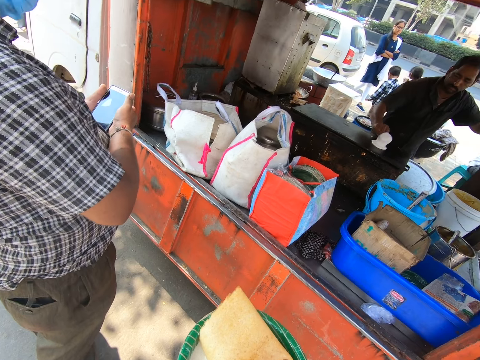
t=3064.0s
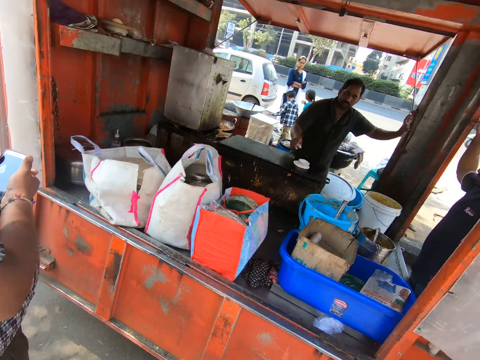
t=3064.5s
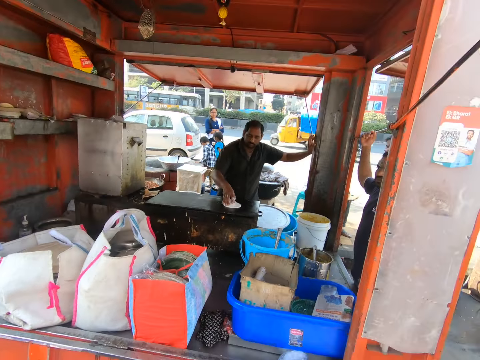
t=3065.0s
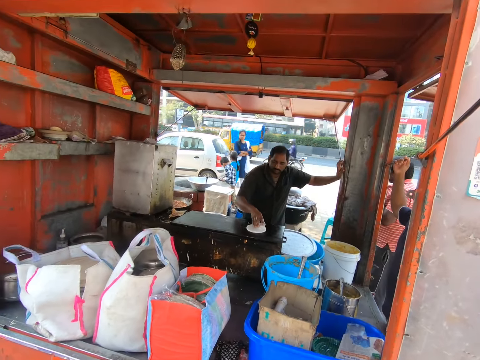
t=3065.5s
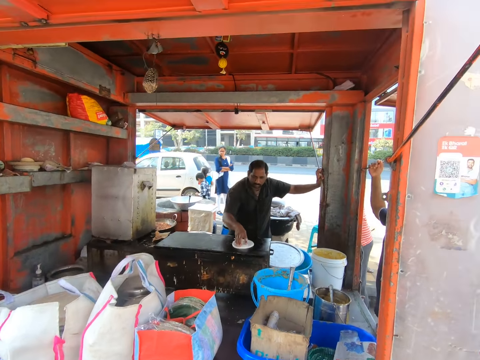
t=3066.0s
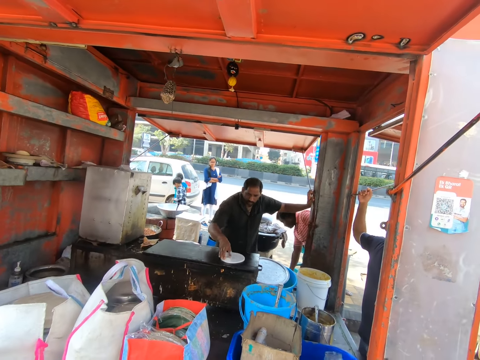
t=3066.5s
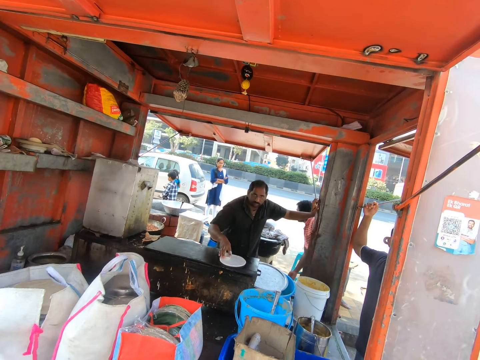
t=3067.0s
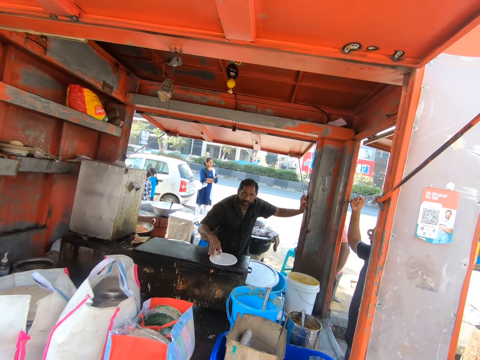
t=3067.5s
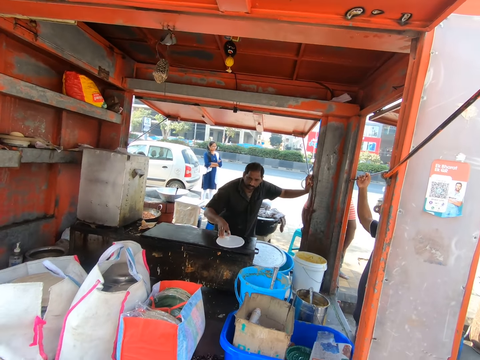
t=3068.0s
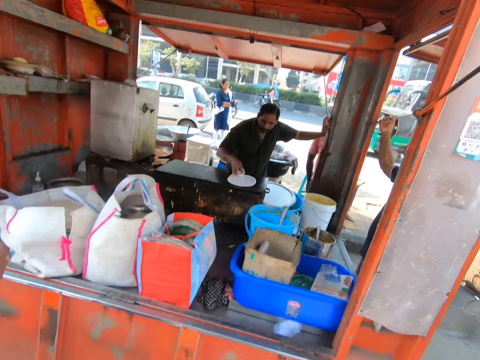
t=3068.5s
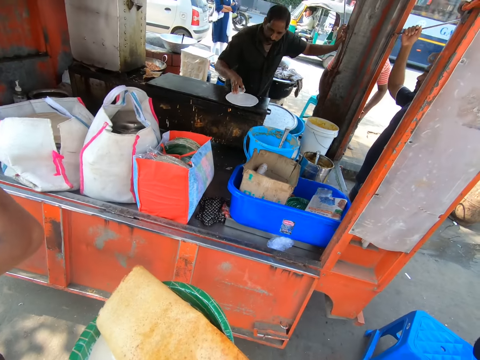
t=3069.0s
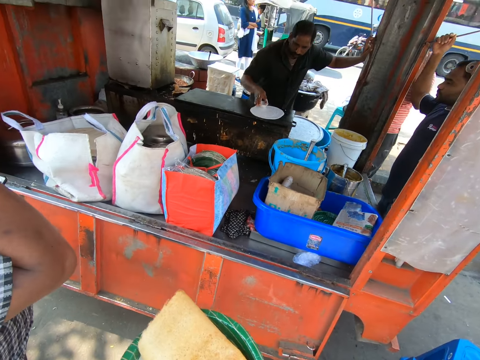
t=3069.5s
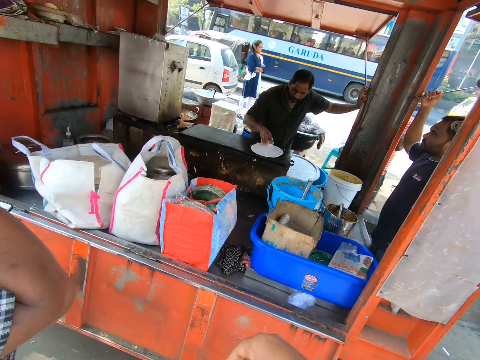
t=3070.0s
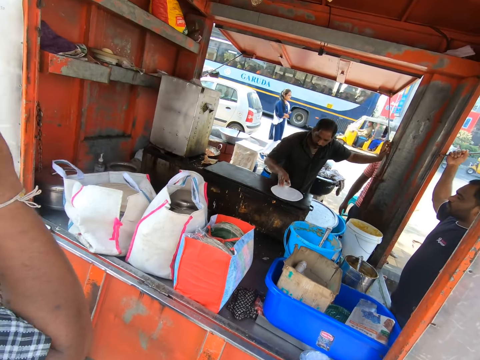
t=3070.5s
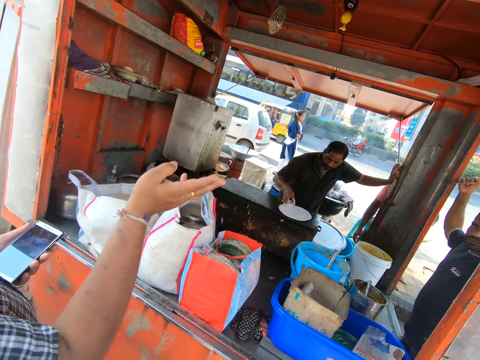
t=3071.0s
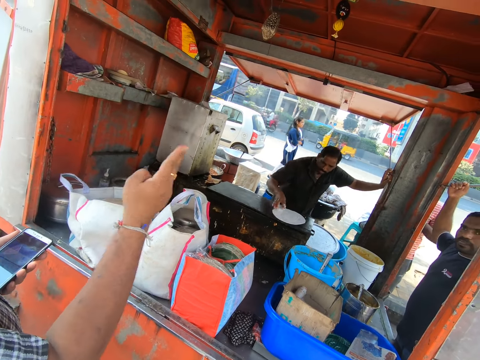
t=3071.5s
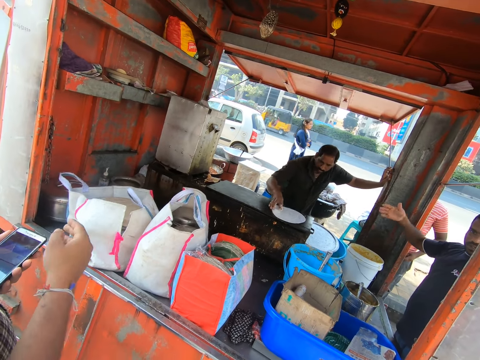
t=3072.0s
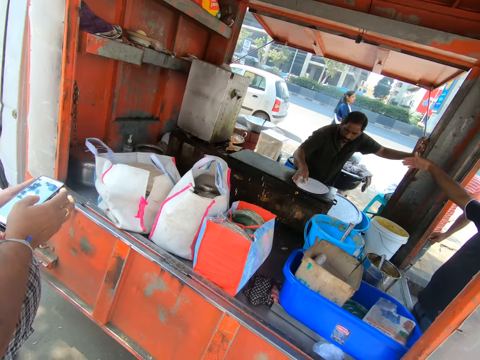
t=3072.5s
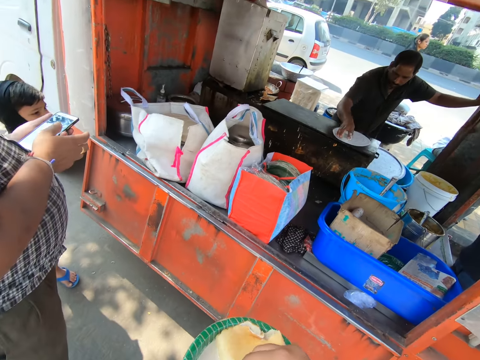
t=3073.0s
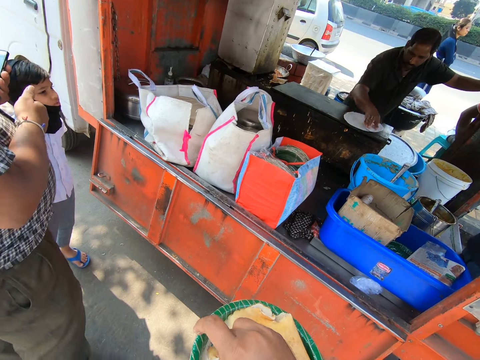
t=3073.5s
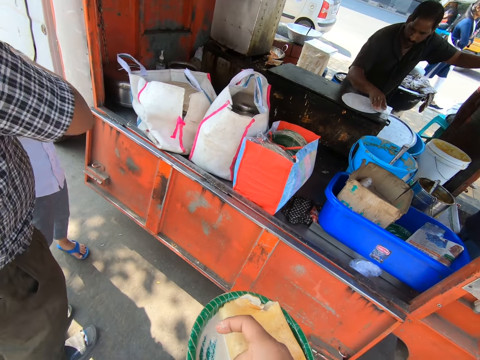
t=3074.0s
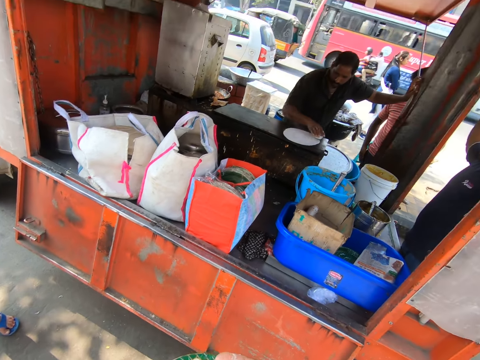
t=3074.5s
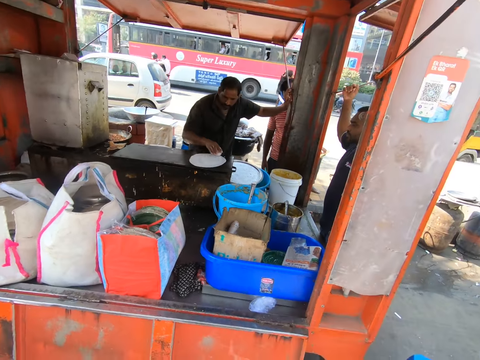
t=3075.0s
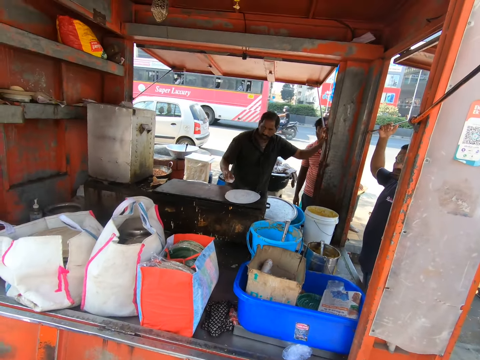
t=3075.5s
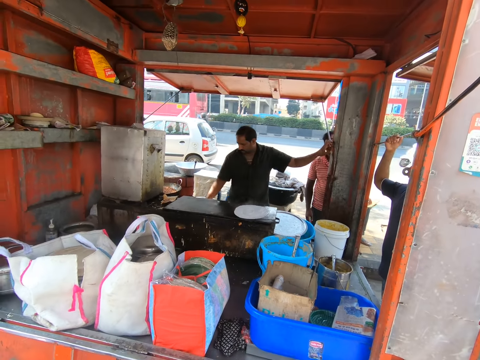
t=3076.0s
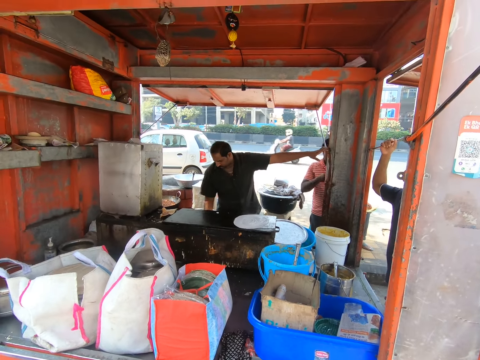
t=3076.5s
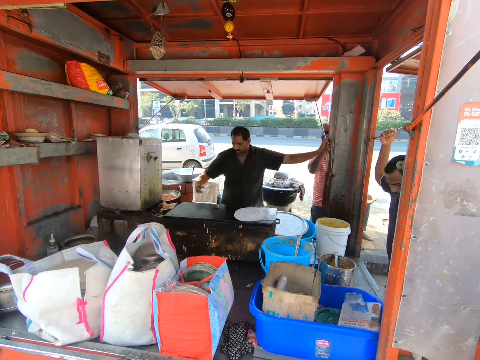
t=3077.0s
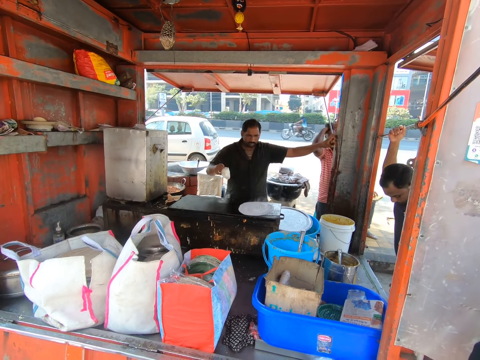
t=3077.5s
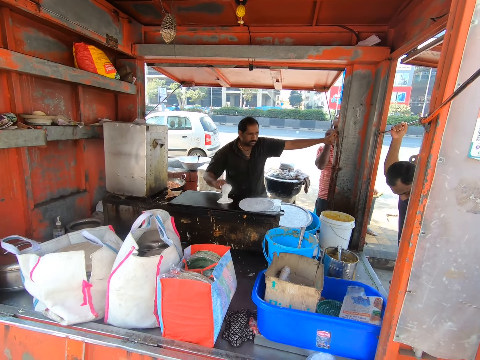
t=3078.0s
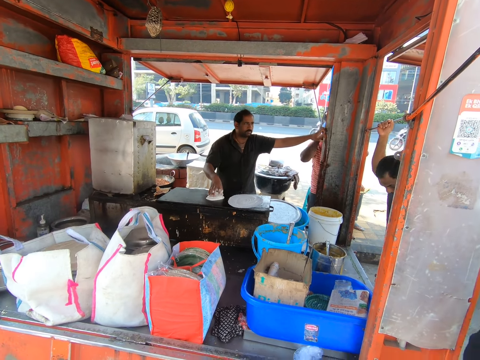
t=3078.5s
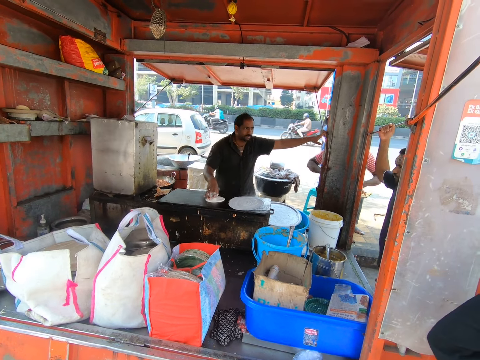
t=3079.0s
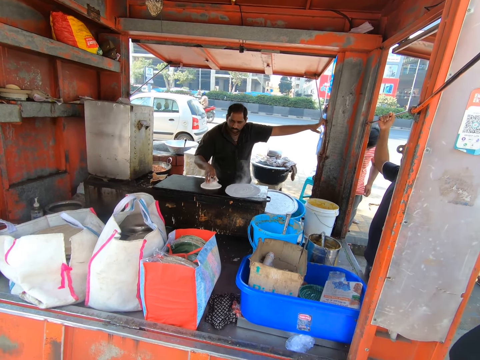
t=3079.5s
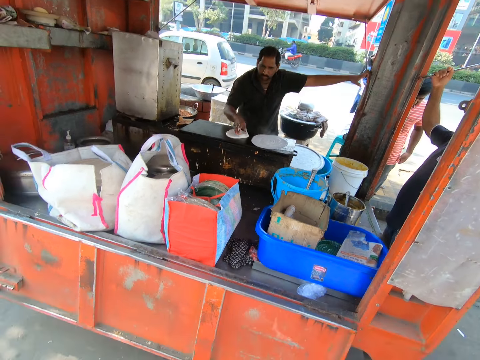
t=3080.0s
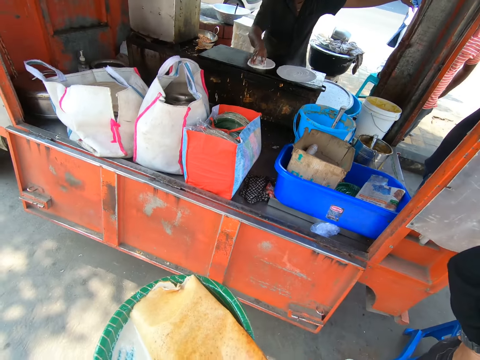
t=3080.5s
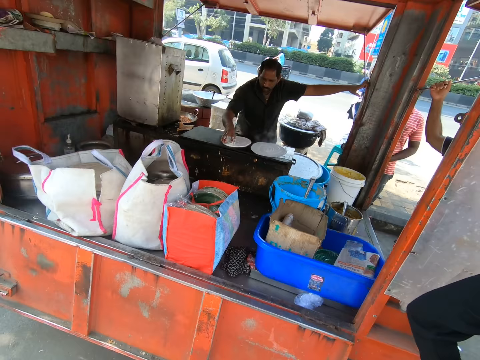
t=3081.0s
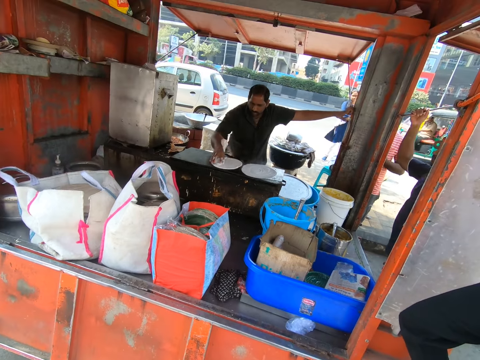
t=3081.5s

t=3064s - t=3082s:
A man pours the karam dosa in the cup in his right hand on the gas cooker, prepares flat bread, and spreads the karam dosa on the gas cooker with the cup in his right hand. Another man interacts with a third man. A person talks to another person. The first man packs some karam dosa from the pot on the counter with the cup in his right hand, pours the karam dosa in the cup in his right hand on the gas cooker, and spreads the karam dosa on the gas cooker with the cup in his right hand.

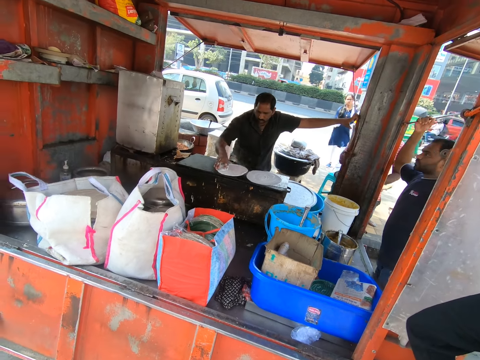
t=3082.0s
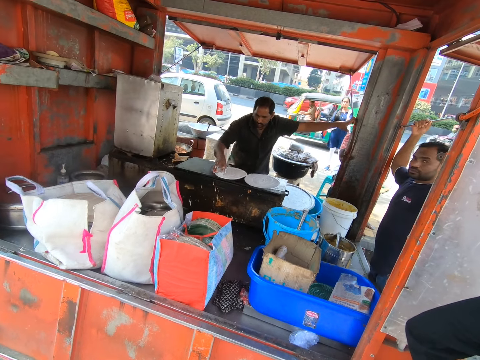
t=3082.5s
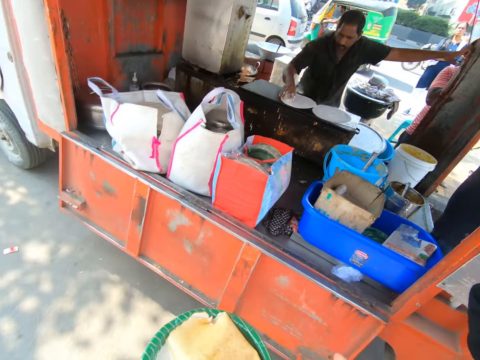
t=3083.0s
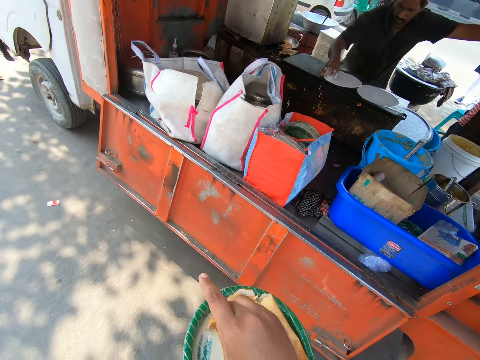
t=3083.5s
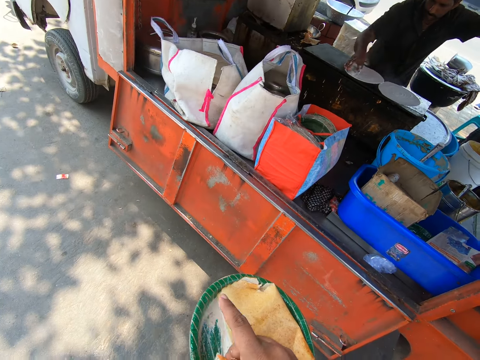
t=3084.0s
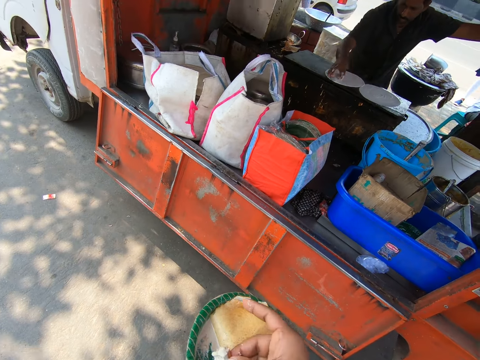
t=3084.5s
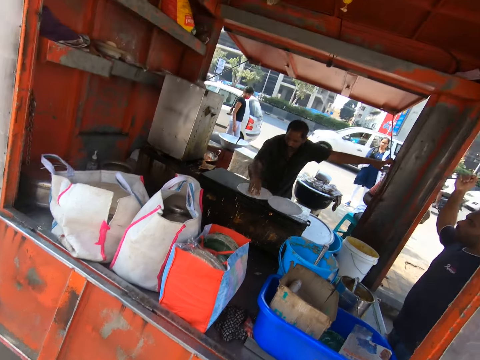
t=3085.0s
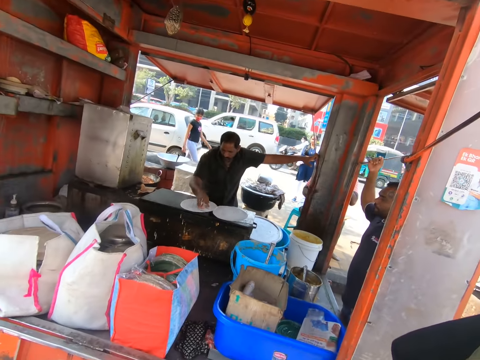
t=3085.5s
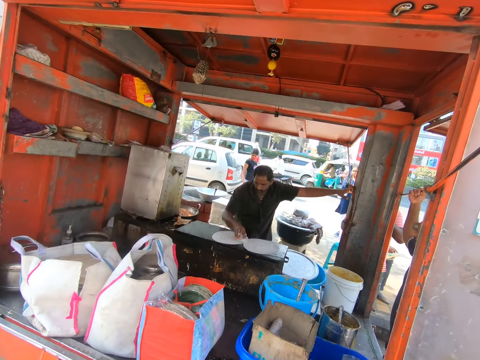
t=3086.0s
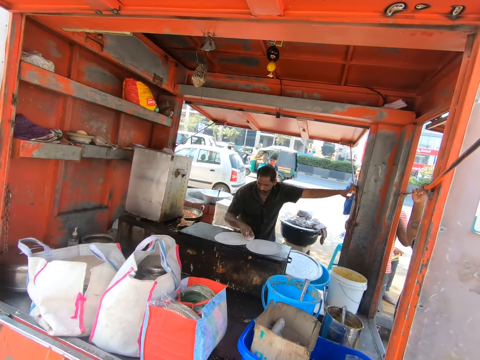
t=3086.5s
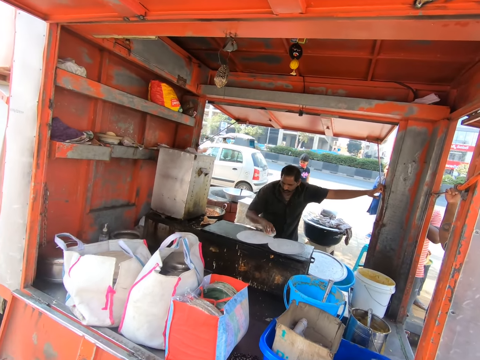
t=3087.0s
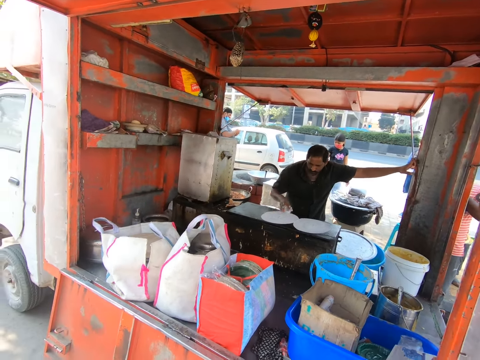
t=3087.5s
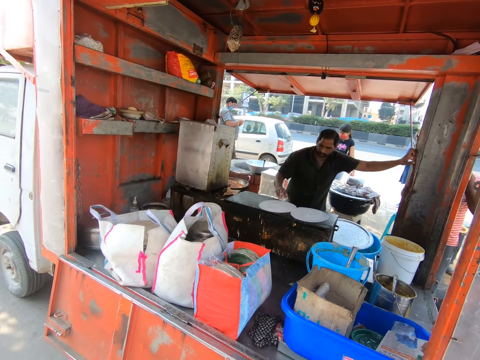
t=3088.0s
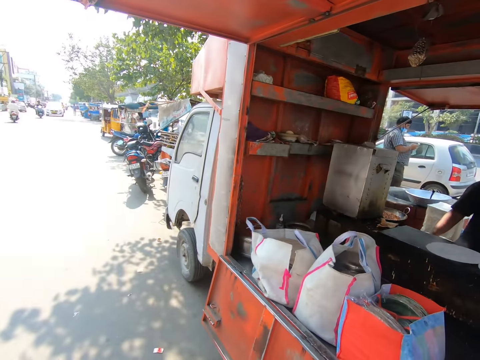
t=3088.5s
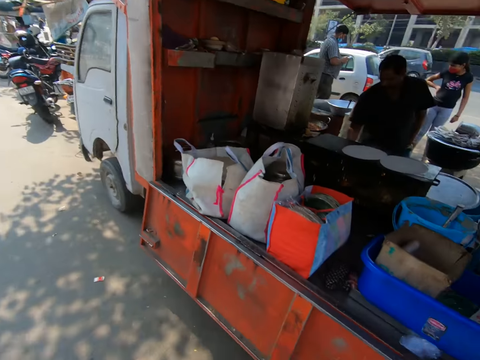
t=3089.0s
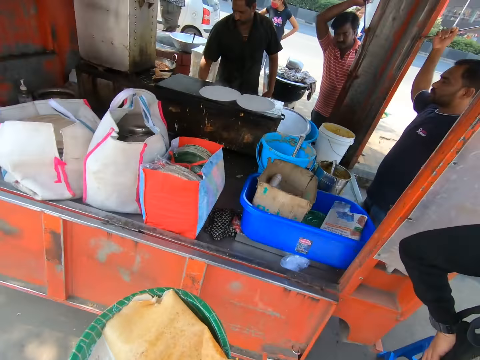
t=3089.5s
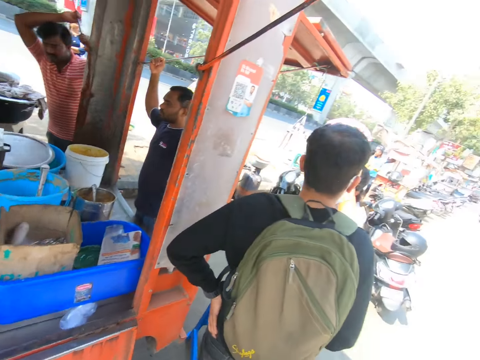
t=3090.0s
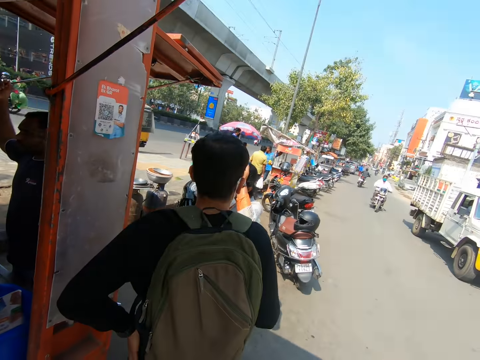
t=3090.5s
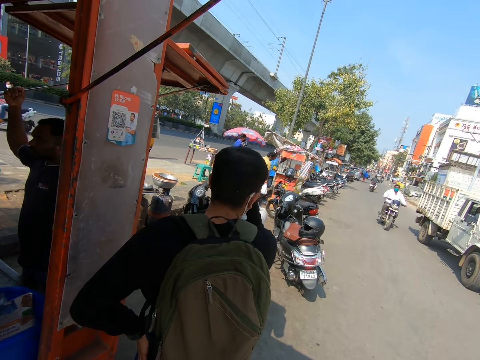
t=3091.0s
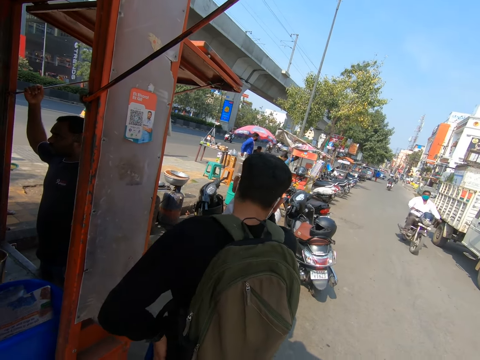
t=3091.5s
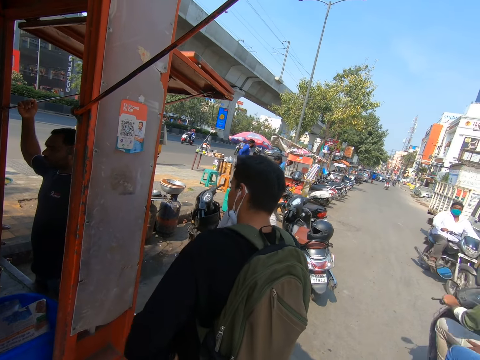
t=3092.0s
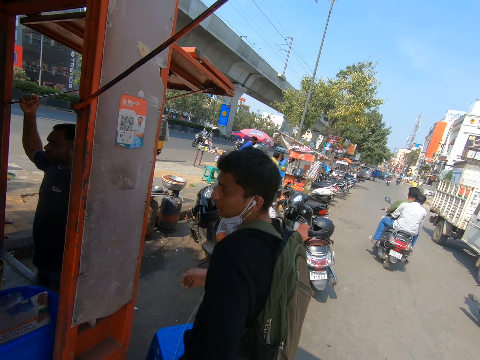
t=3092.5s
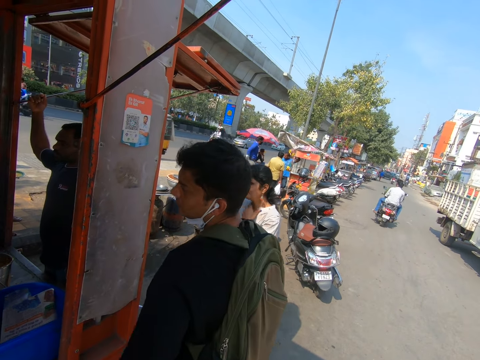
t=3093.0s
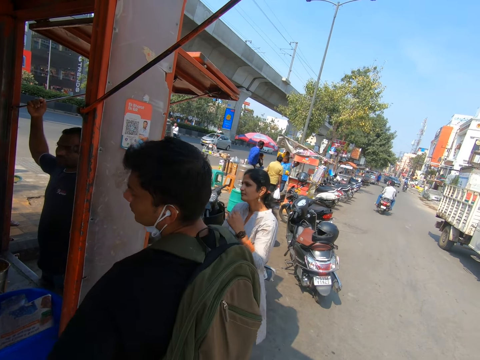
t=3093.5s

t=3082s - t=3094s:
The camera wearer eats. They look around.
